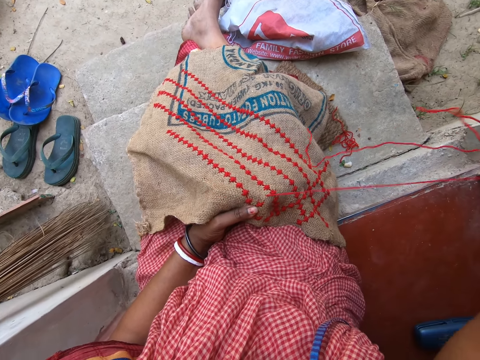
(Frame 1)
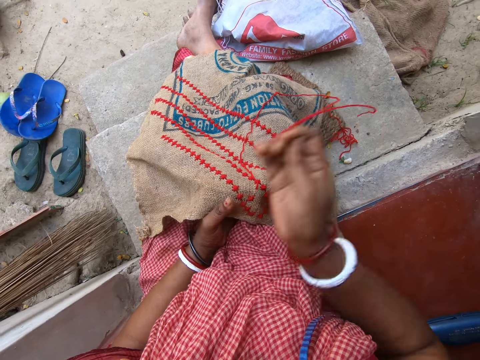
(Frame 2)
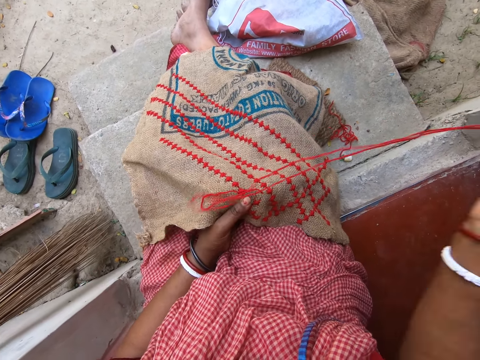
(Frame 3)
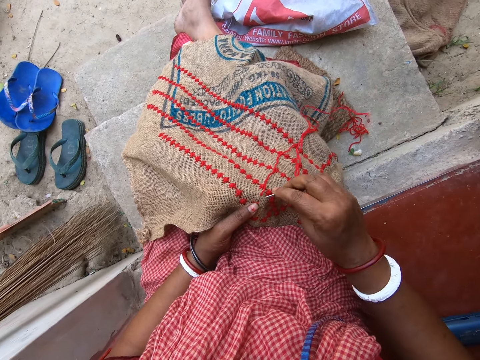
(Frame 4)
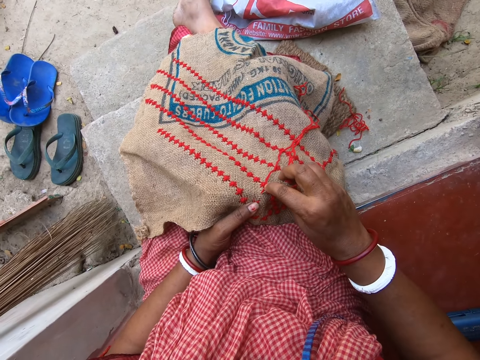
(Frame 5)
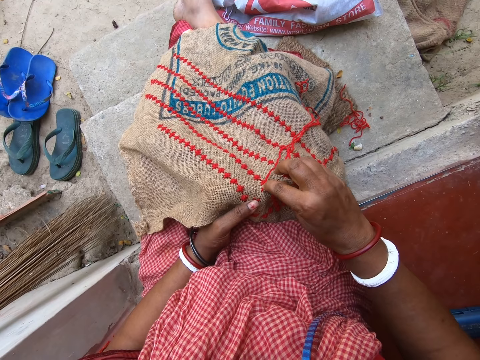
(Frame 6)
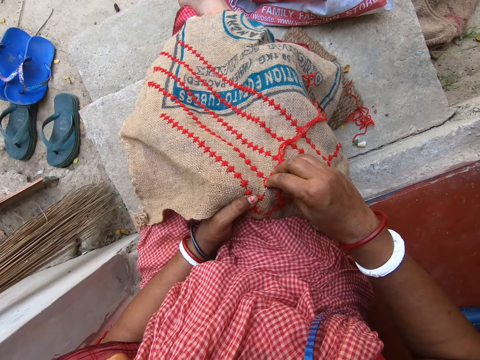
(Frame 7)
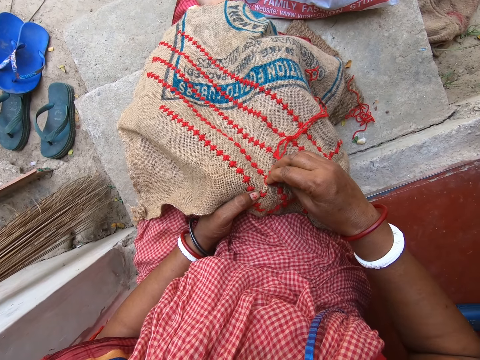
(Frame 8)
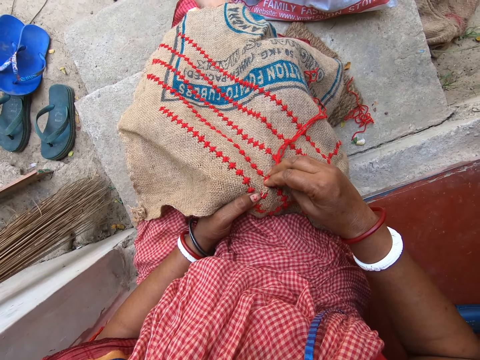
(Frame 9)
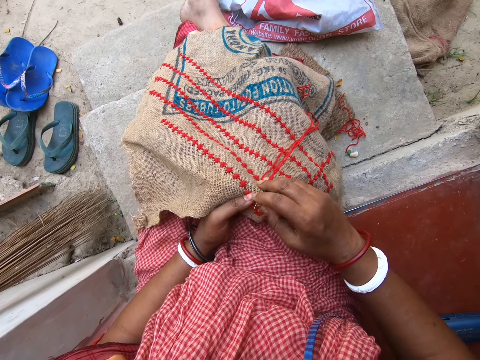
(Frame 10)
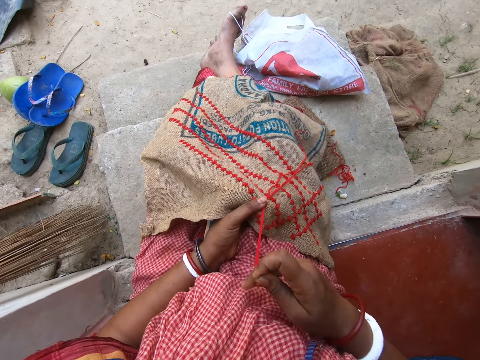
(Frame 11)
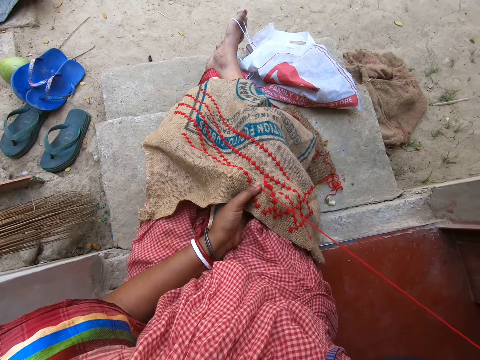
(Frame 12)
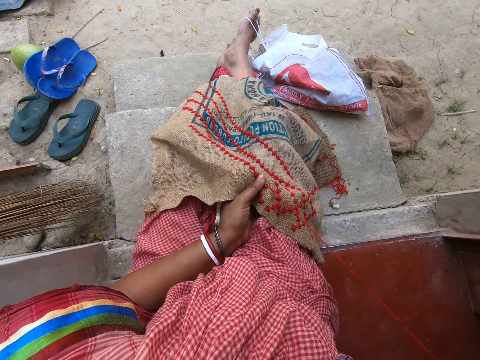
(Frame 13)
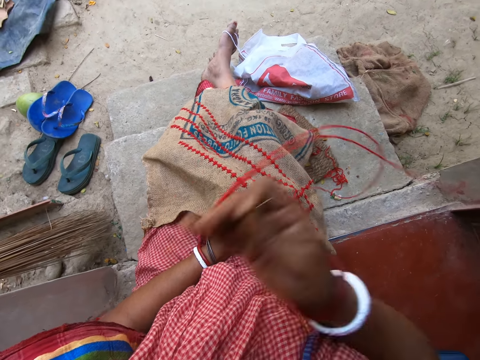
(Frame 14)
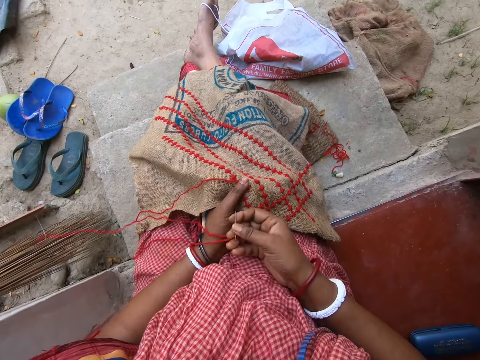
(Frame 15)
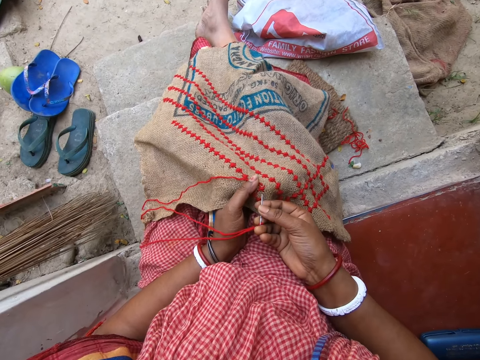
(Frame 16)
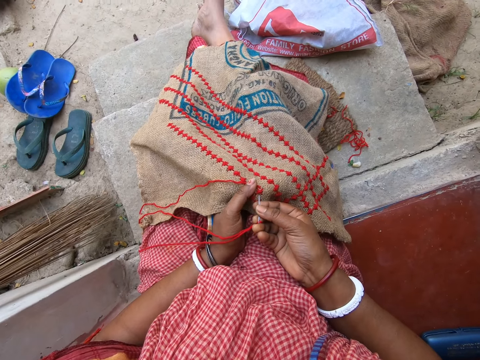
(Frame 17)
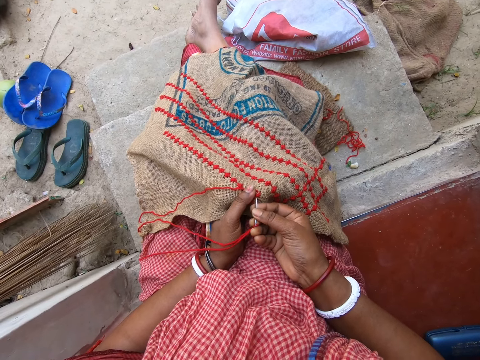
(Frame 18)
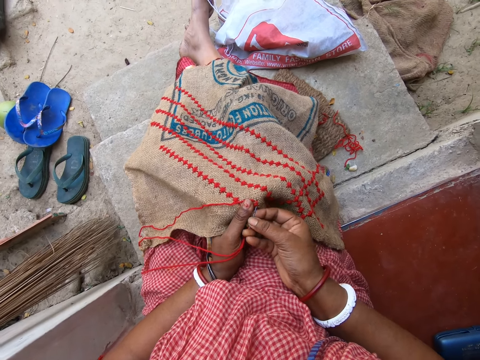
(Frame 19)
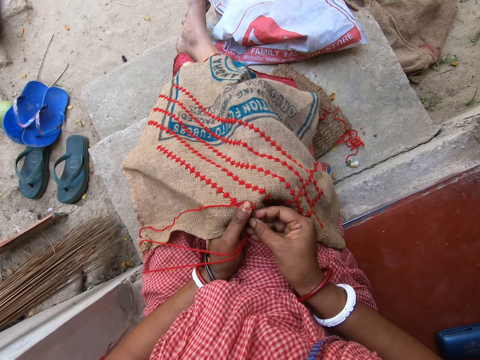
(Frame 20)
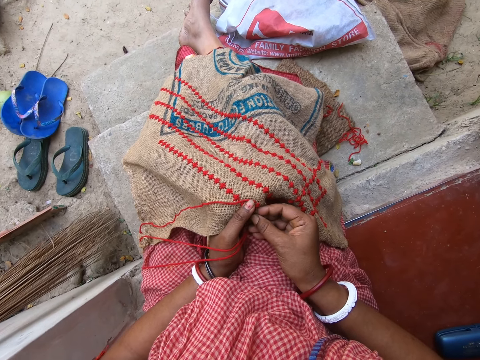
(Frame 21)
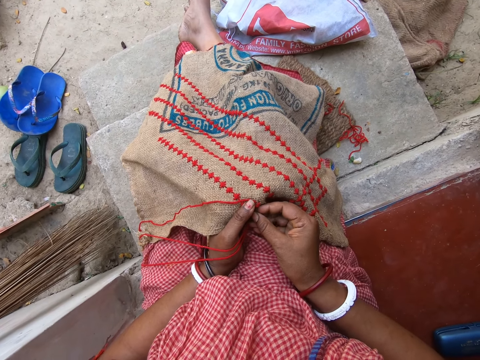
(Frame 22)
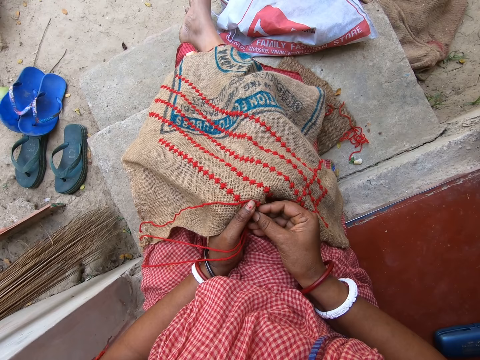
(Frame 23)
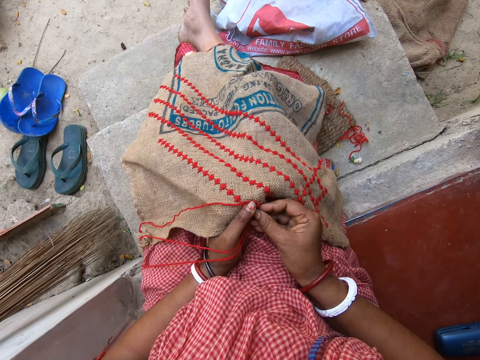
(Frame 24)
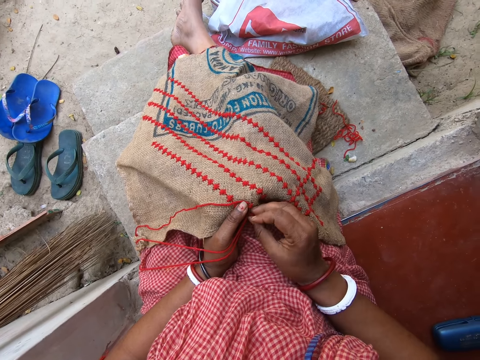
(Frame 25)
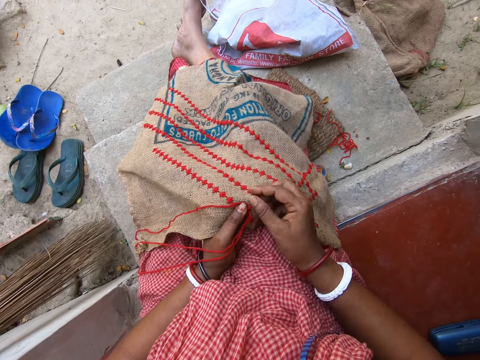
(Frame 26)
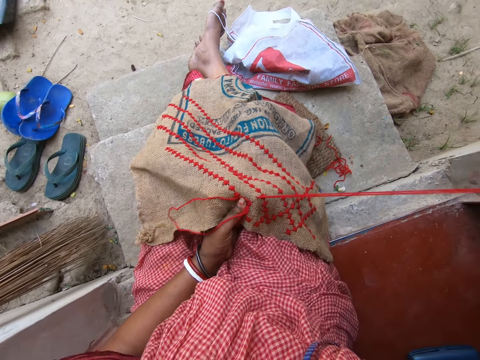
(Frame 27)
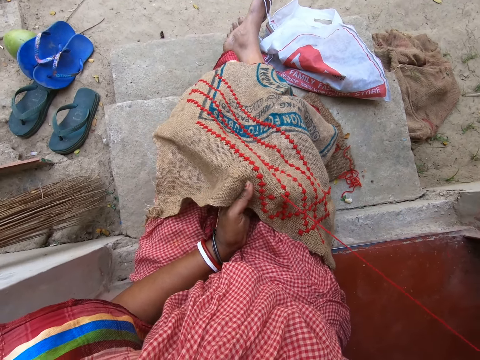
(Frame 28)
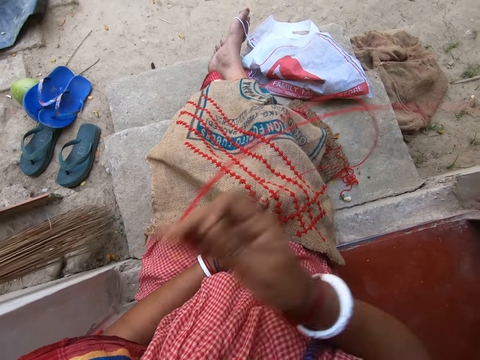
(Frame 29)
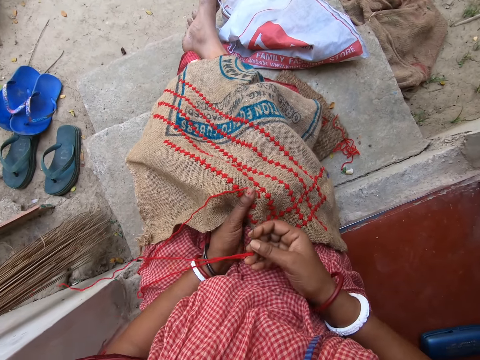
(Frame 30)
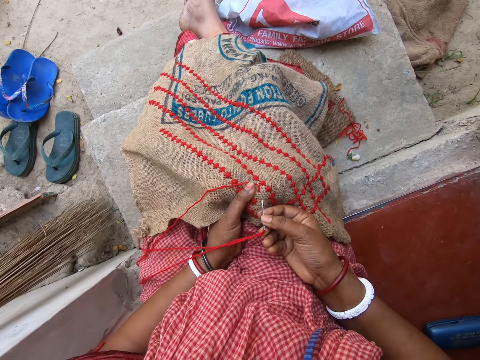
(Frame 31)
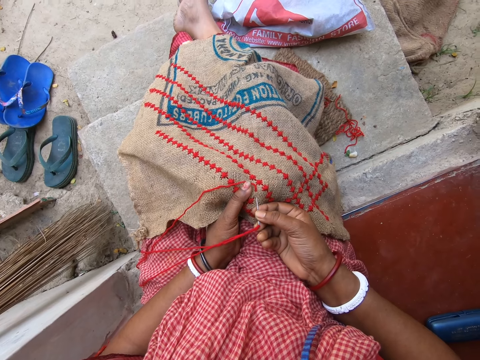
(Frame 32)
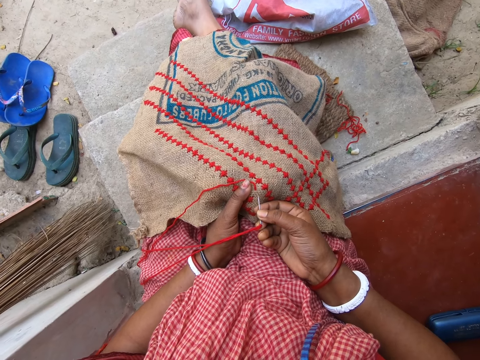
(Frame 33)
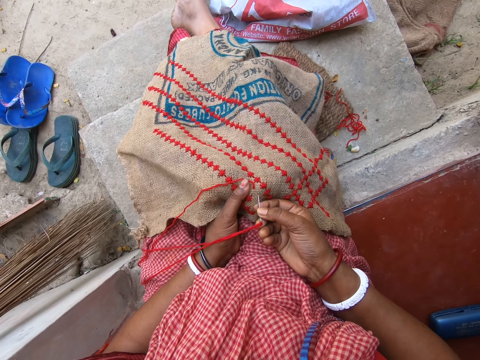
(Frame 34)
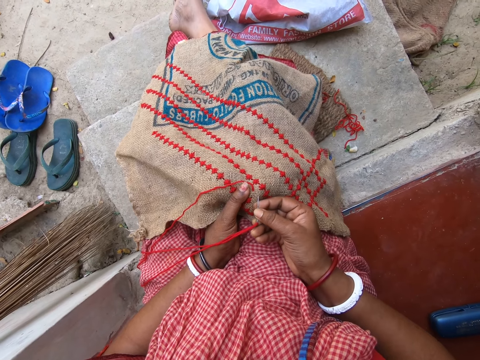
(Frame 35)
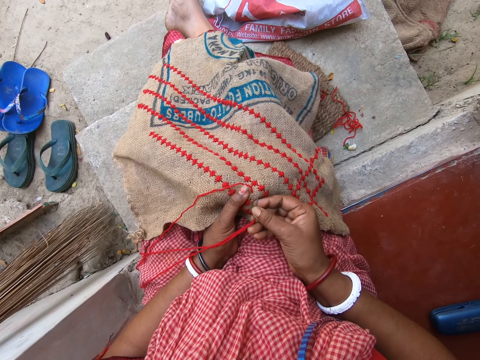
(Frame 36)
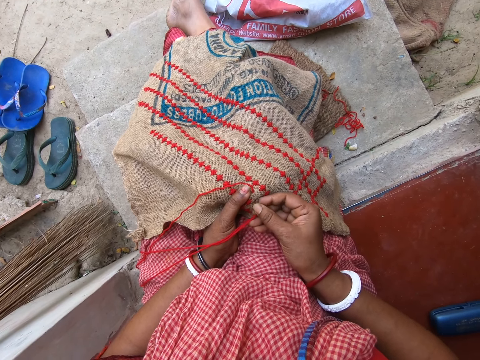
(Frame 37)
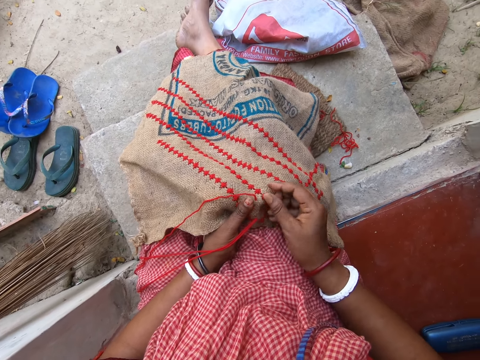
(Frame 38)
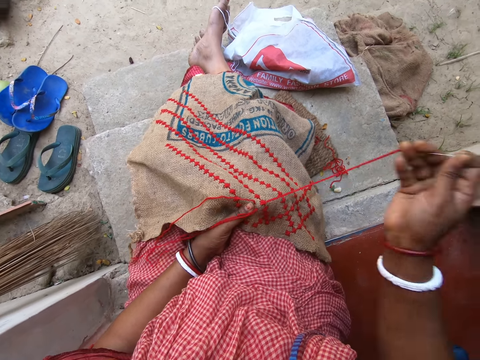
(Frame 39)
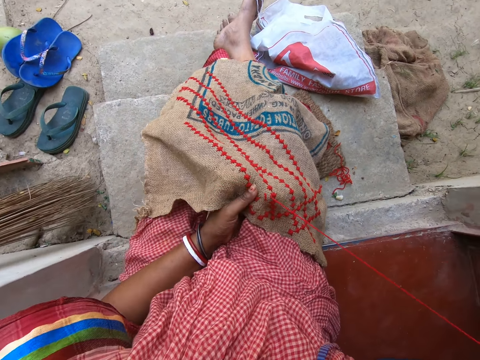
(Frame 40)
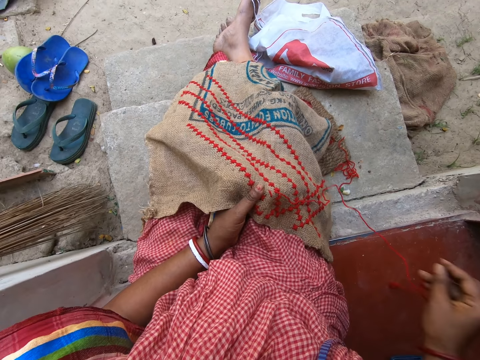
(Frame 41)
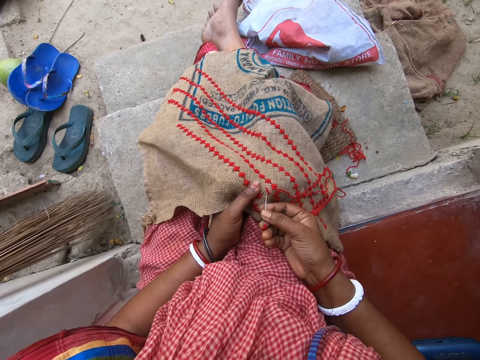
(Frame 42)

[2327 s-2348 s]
The camera wearer pulls the yarn and throws the yarn aside. They knit the sack. They throw the yarn aside. They knit the sack. They throw the yarn aside. They knit the sack.

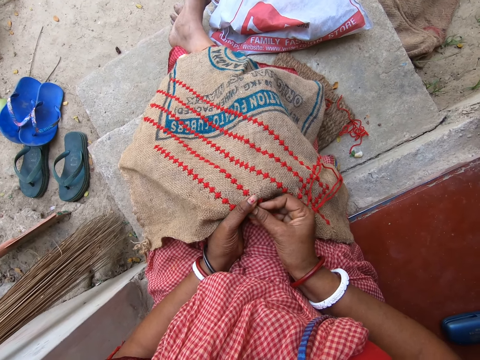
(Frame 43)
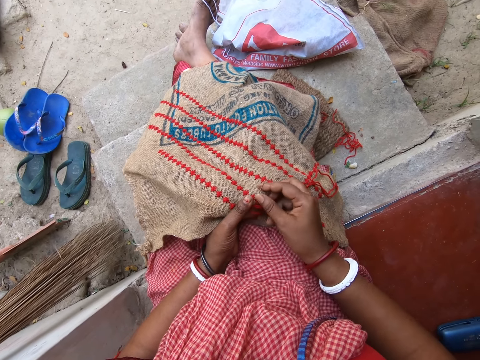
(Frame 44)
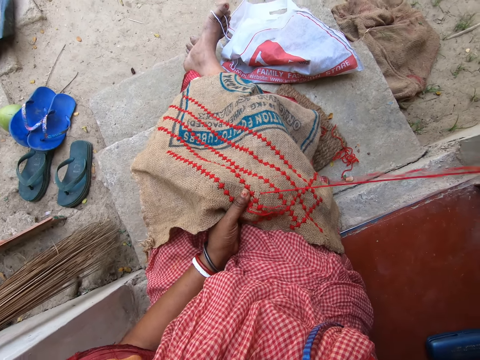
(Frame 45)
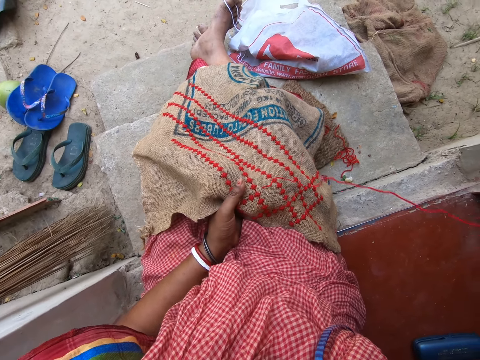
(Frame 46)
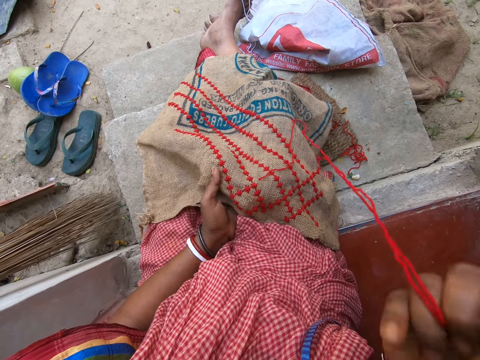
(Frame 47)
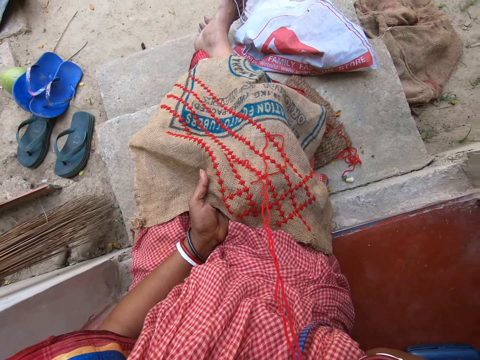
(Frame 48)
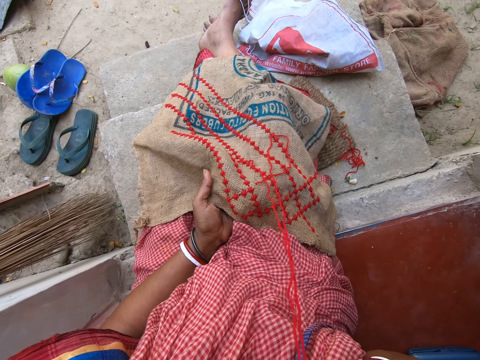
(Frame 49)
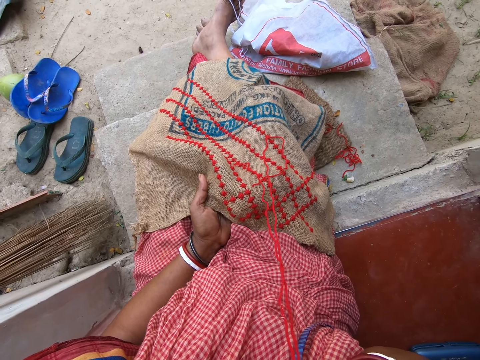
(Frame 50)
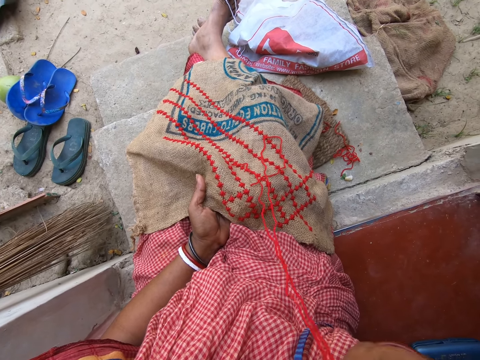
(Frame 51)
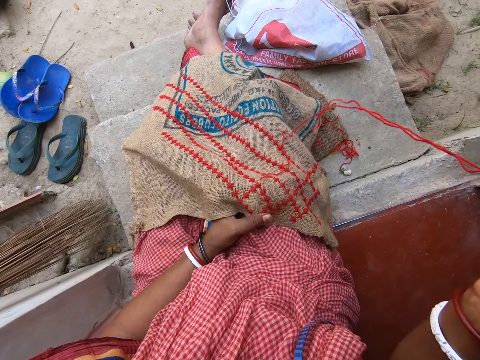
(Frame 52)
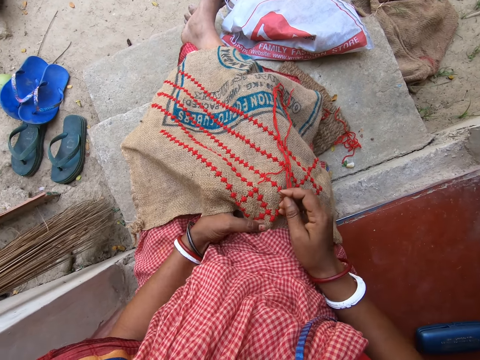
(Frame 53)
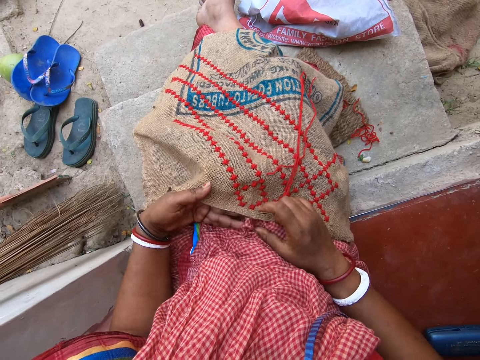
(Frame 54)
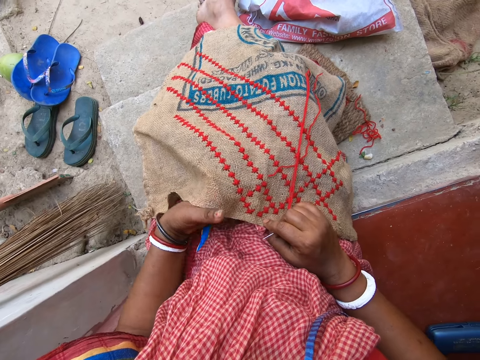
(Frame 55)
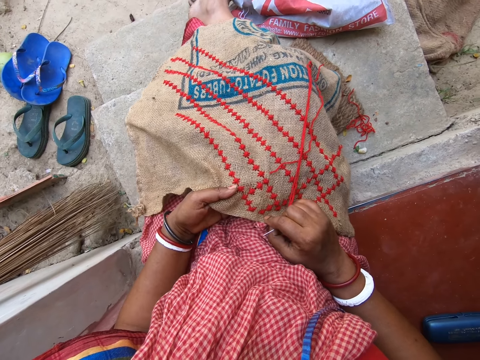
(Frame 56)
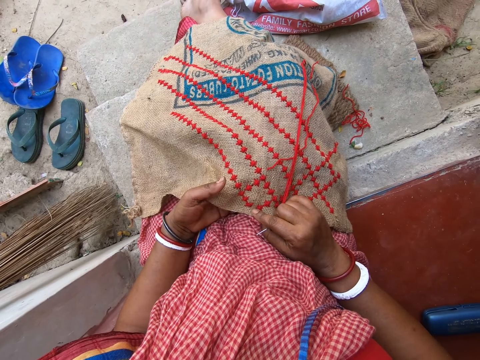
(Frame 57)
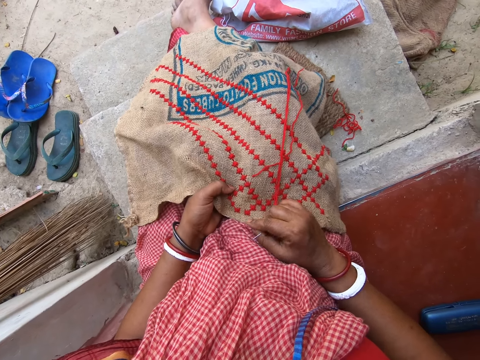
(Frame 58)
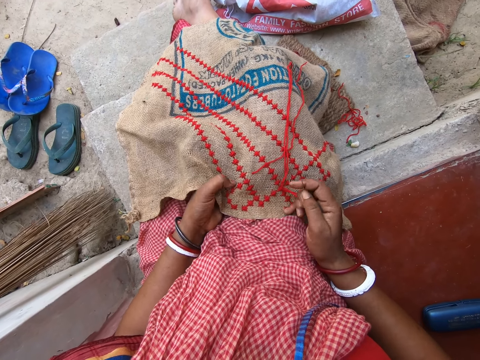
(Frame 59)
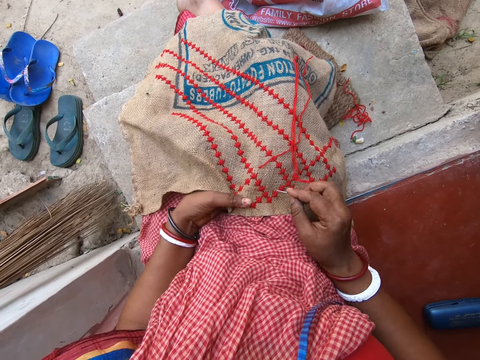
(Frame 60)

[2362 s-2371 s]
The camera wearer holds the cloth on her lap with her left hand. She puts the needle in her mouth with her right hand. She lifts the hand up. She looks at the sack and holds the sack. She rubs the cloth in her left hand with her right thumb.
